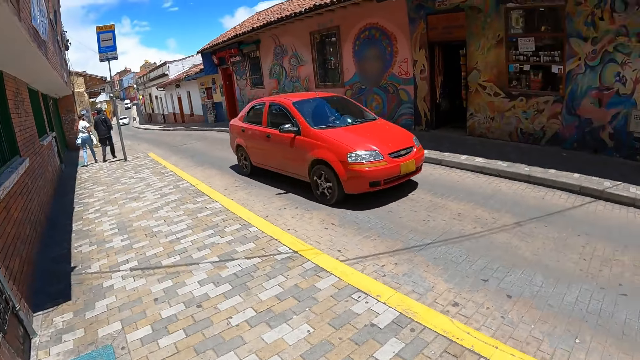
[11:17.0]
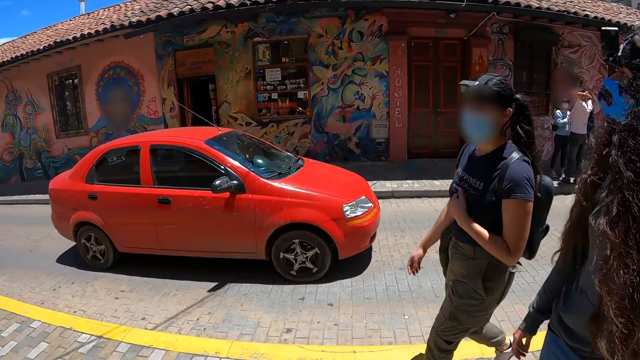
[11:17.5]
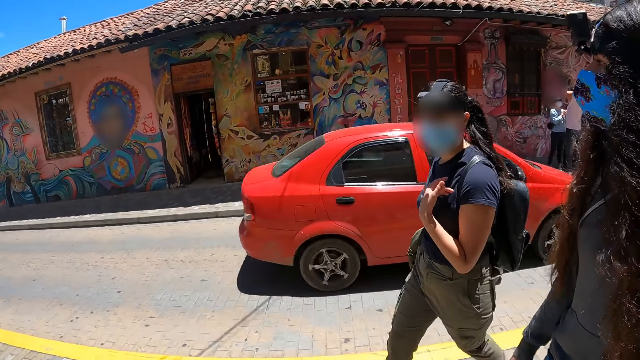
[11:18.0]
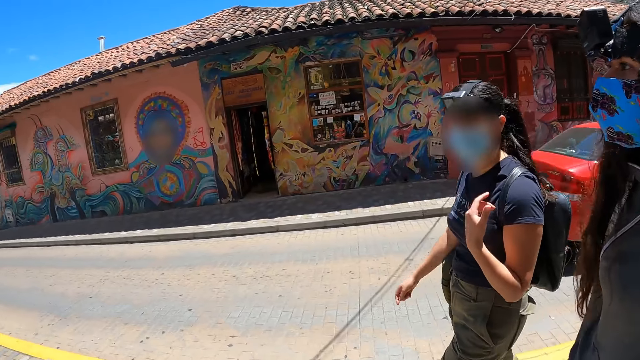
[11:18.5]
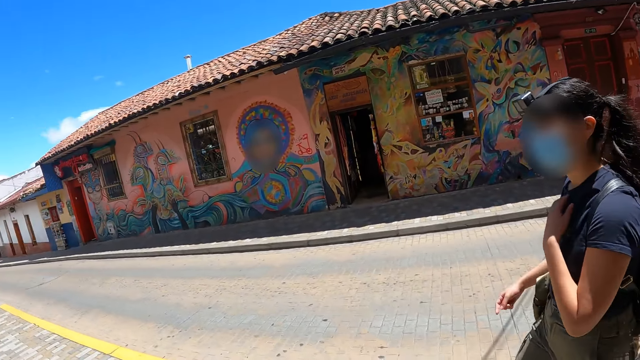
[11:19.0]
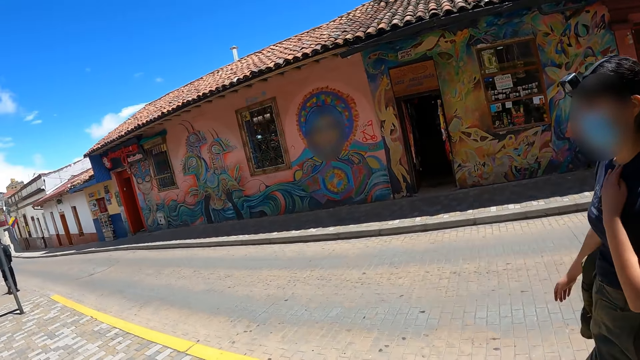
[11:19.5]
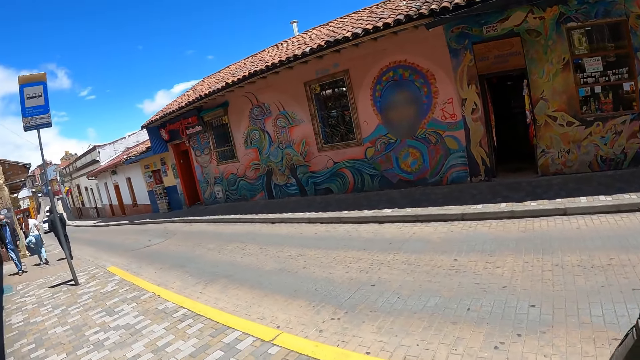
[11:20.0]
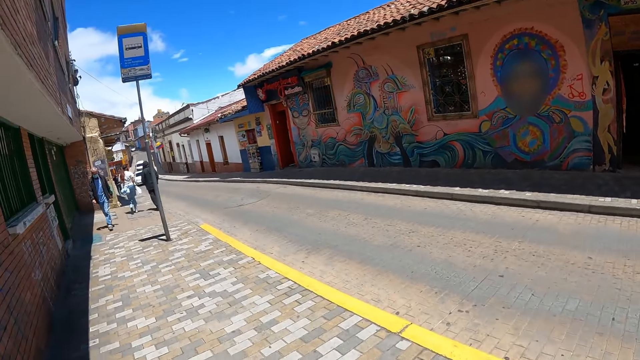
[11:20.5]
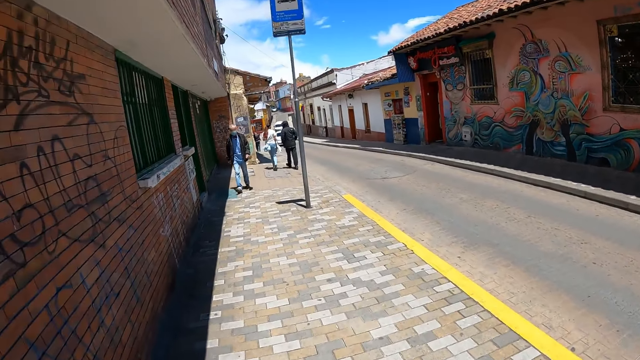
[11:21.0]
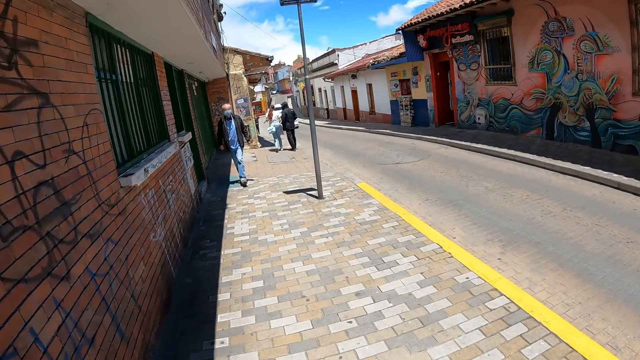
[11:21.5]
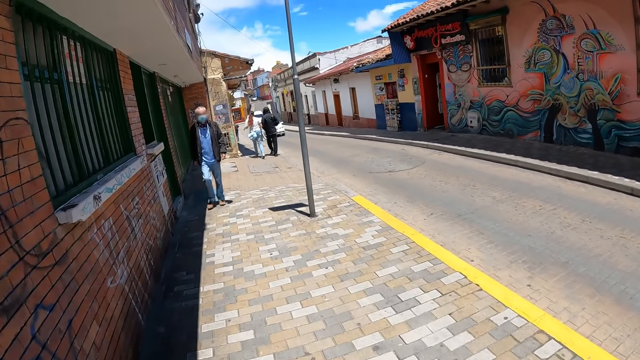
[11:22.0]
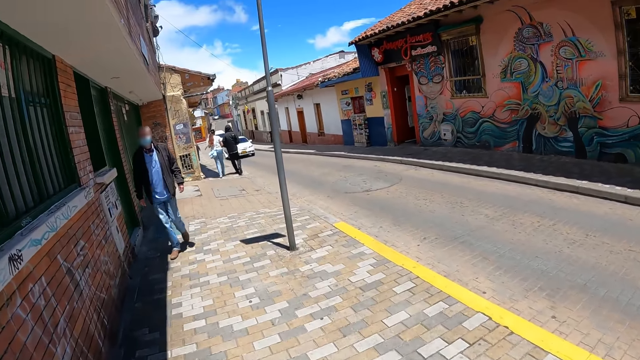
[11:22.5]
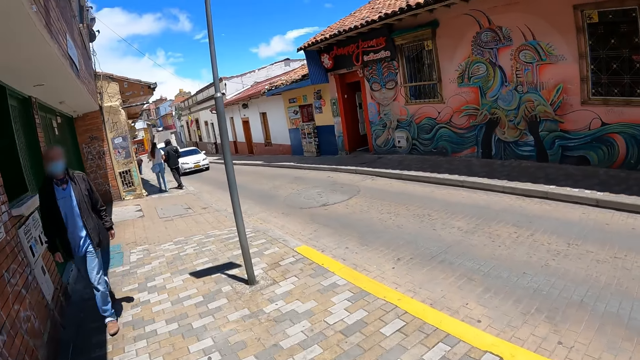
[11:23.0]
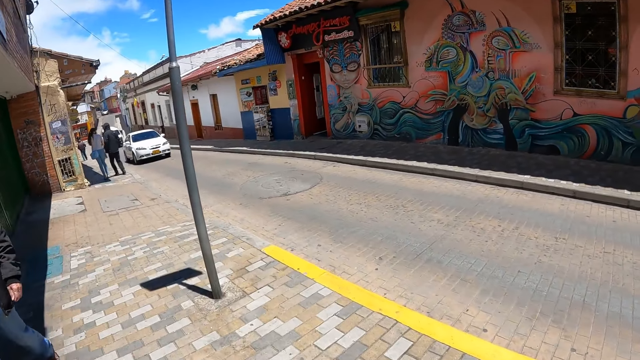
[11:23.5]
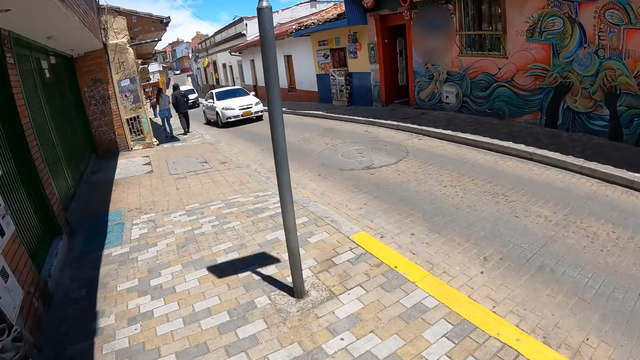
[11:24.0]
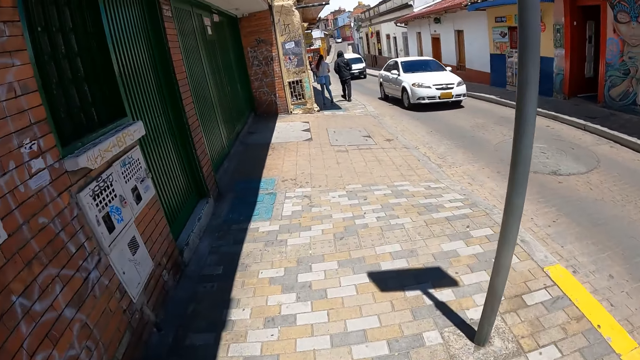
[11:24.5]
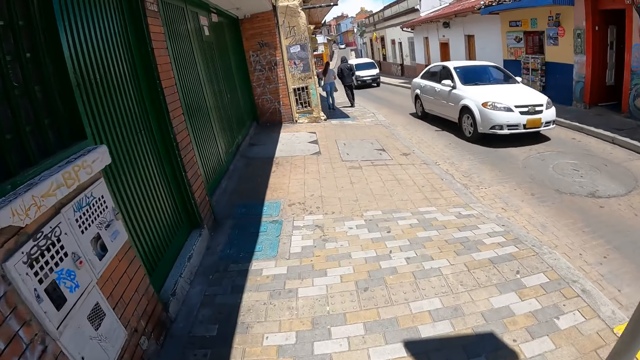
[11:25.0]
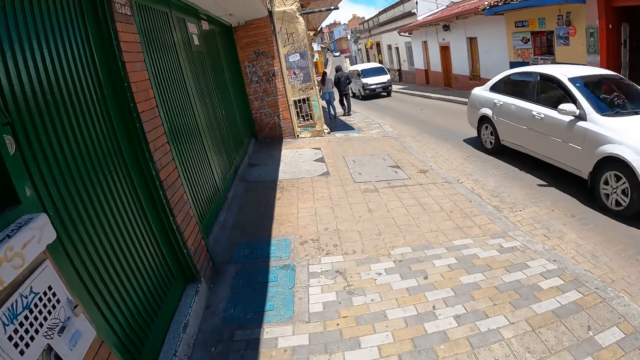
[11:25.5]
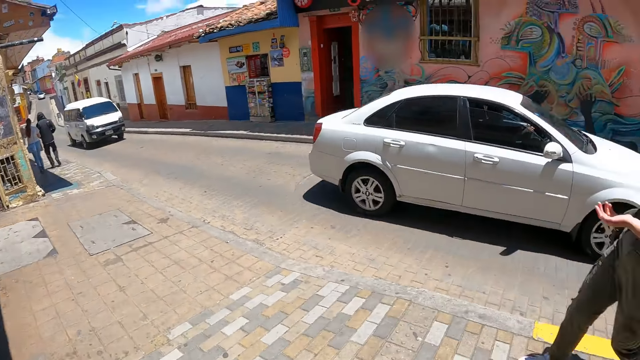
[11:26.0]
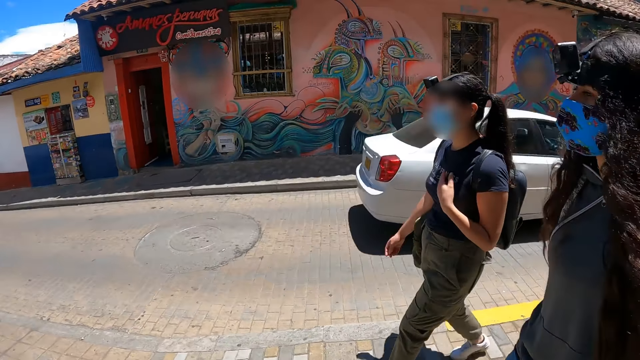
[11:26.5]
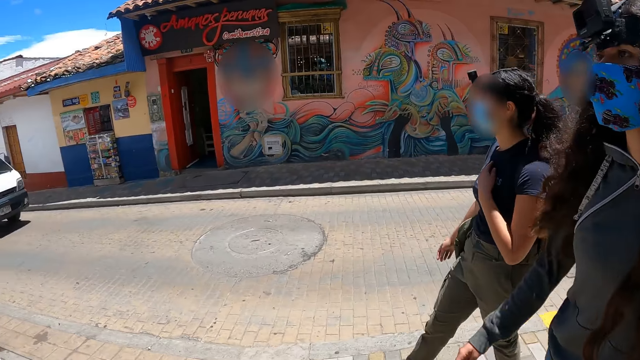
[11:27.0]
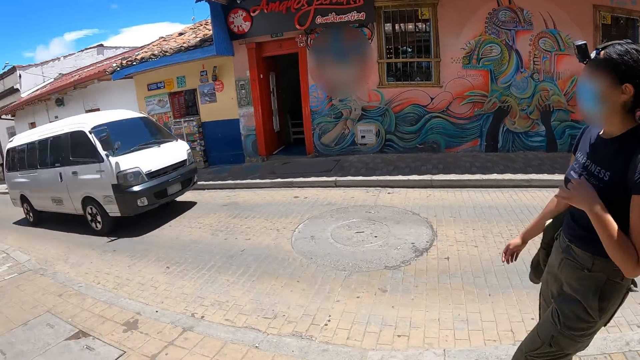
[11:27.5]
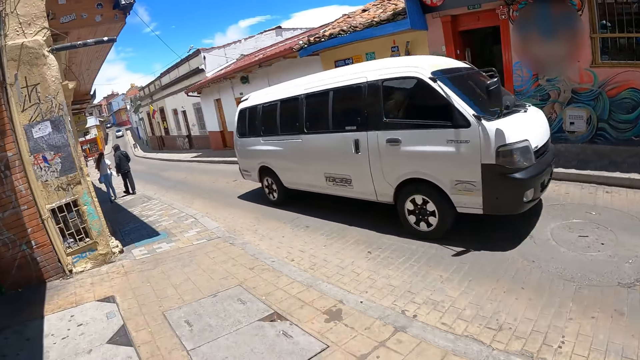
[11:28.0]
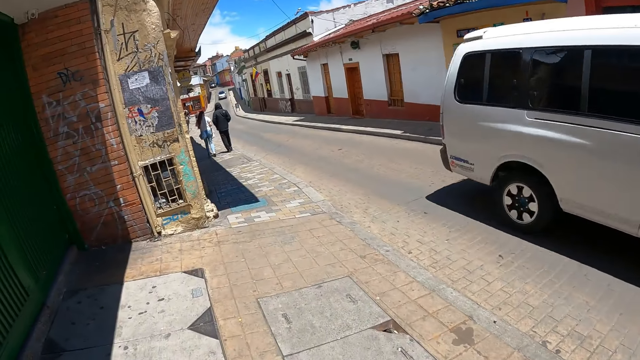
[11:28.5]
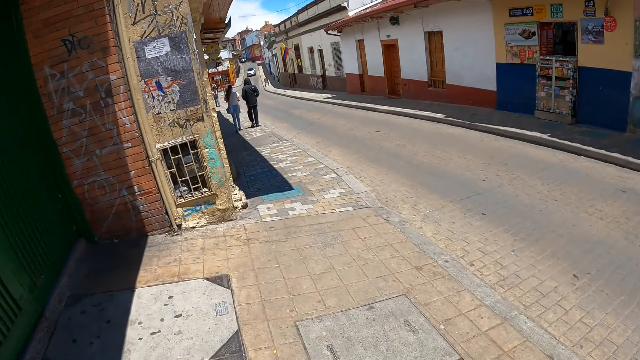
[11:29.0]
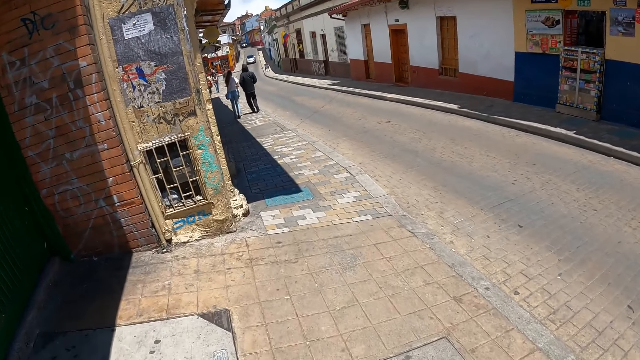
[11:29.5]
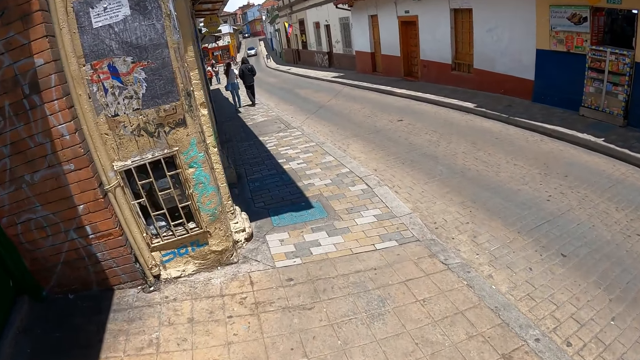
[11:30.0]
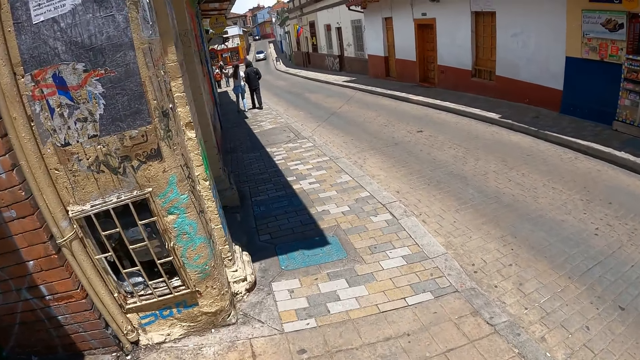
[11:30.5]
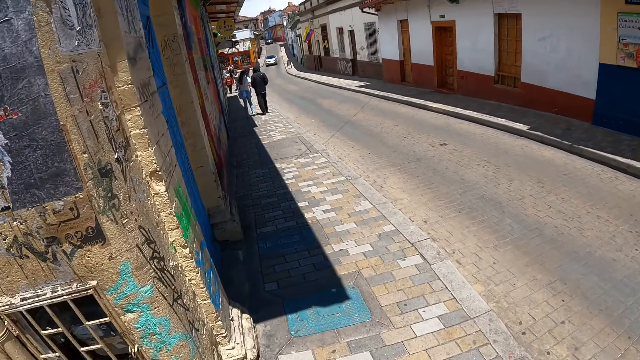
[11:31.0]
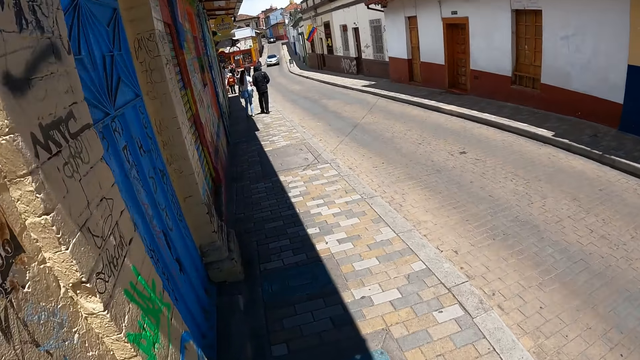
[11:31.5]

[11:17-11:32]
A person demonstrates. The camera wearer looks at a woman and another woman, and walks around the road with the two women. The person demonstrates. The camera wearer looks at the two women. They walk around.

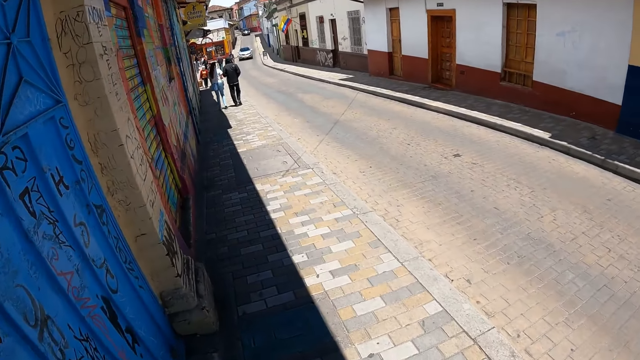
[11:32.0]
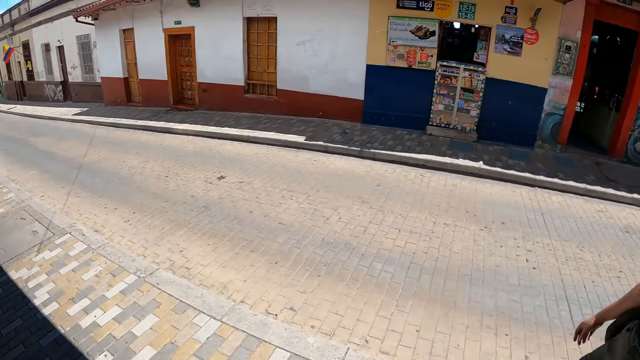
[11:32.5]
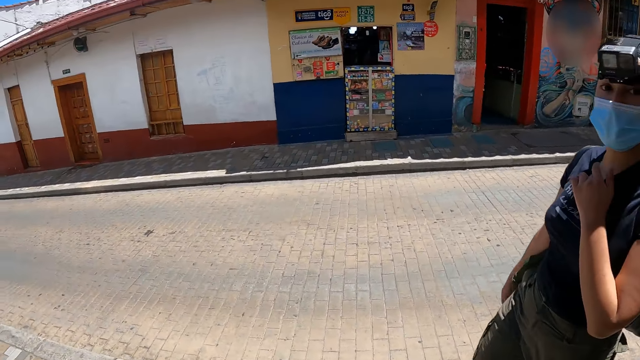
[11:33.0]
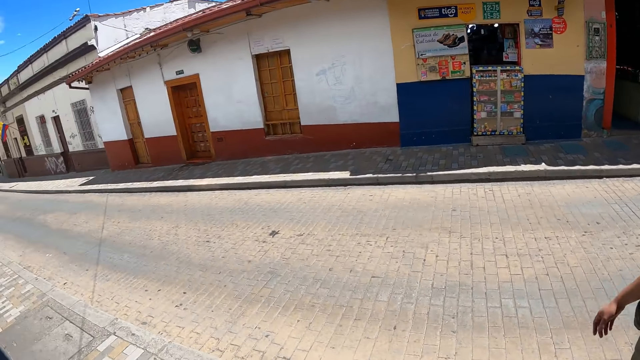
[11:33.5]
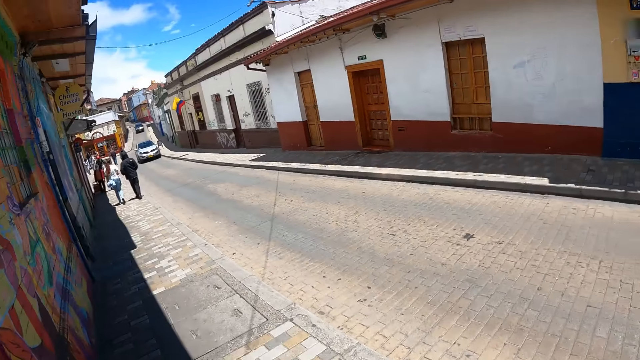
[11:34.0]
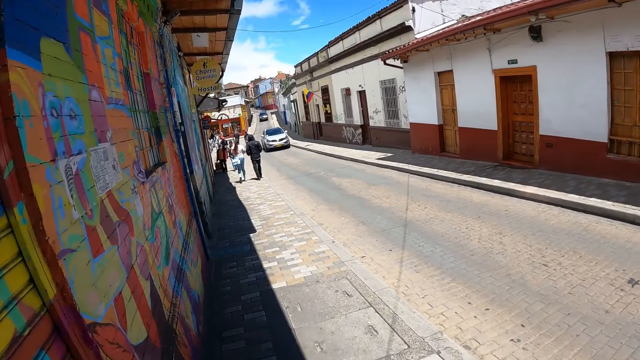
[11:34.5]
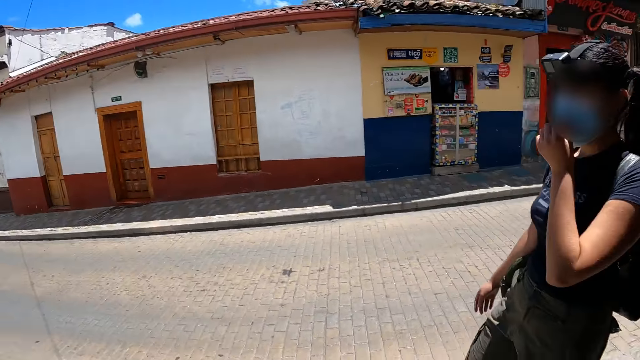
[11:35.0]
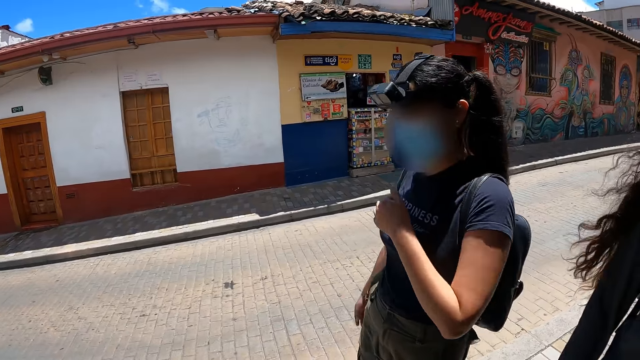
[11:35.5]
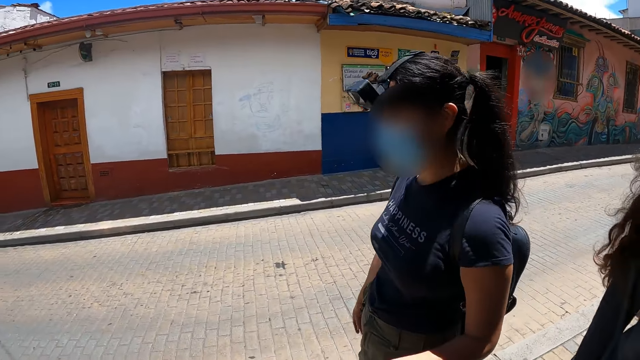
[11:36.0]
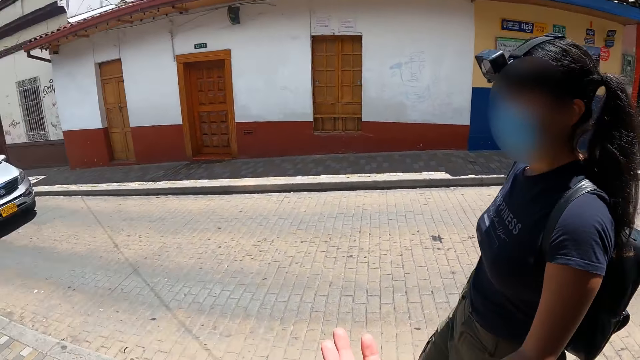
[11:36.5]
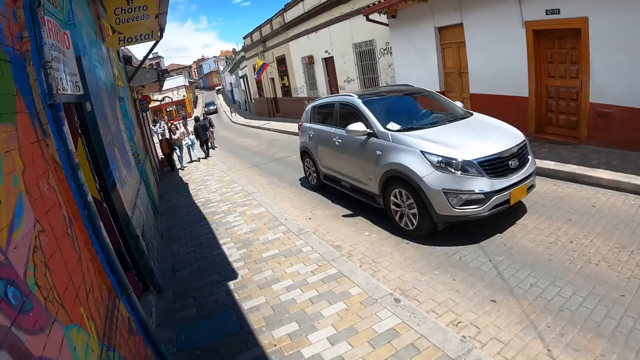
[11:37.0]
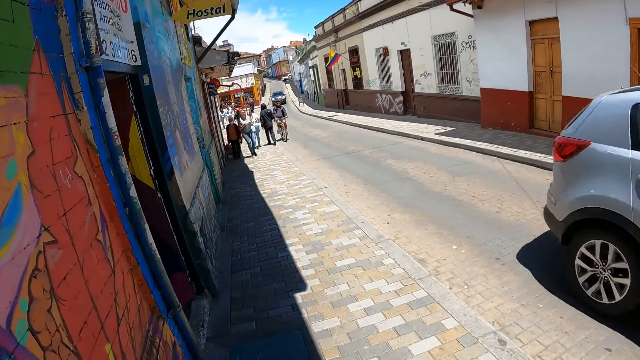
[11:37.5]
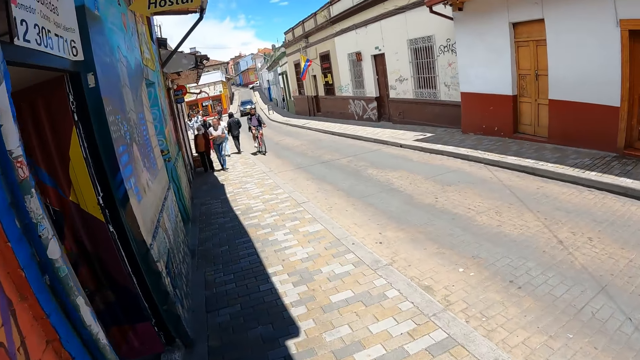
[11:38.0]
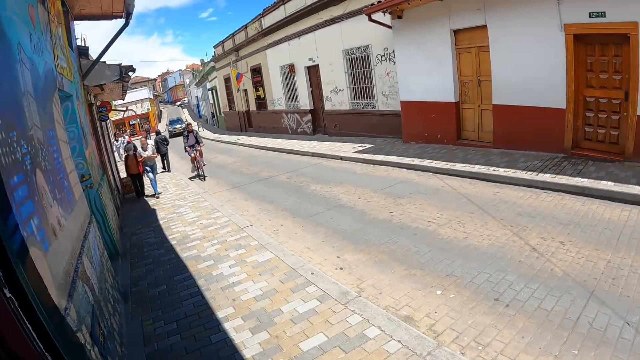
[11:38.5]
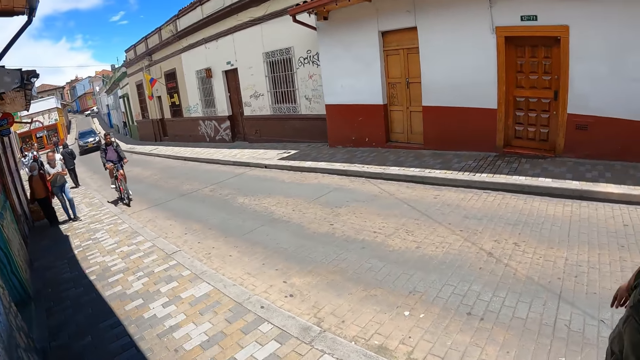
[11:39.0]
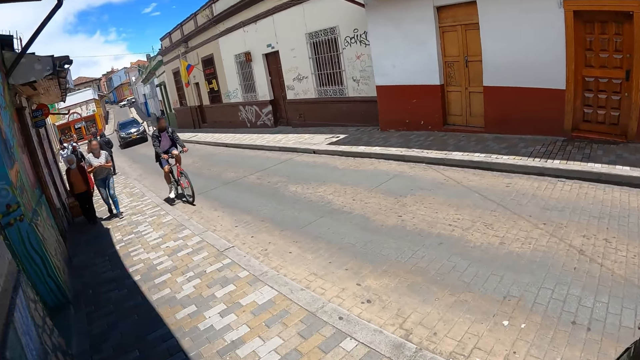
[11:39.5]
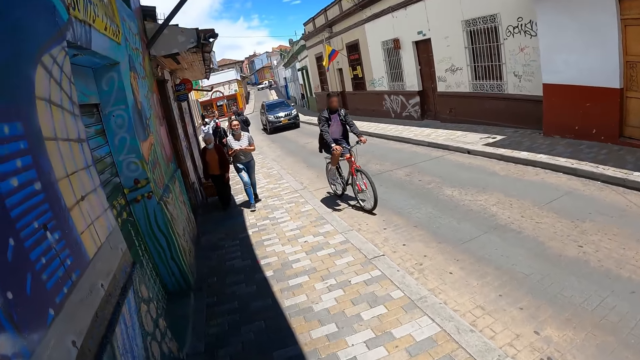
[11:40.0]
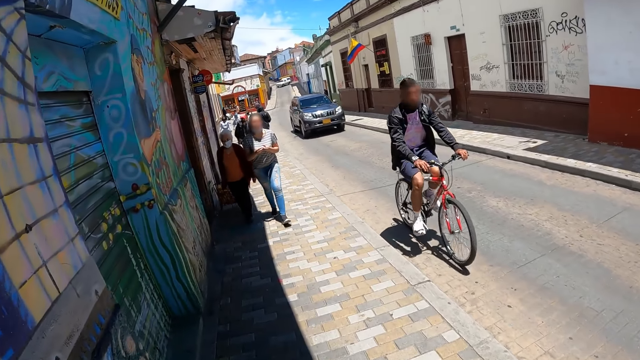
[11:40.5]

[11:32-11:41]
A person demonstrates. The camera wearer walks around.
